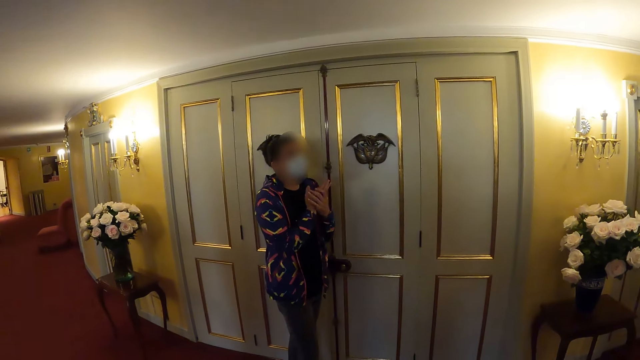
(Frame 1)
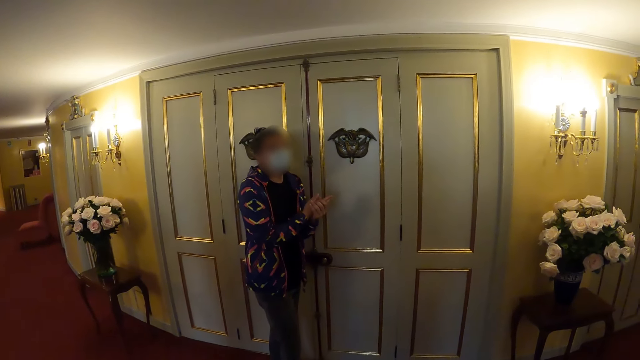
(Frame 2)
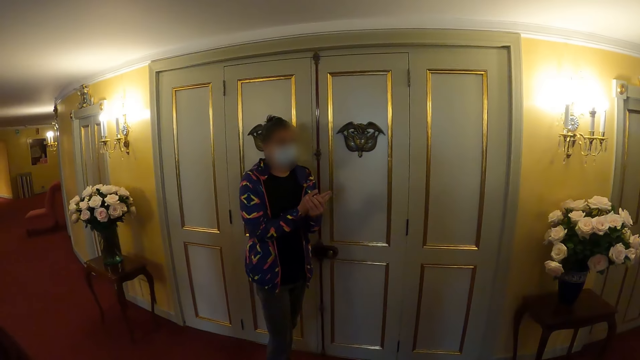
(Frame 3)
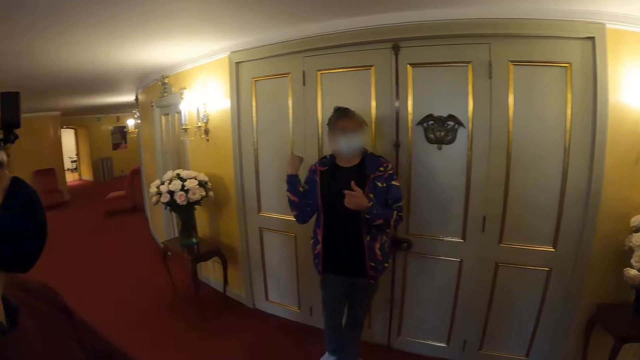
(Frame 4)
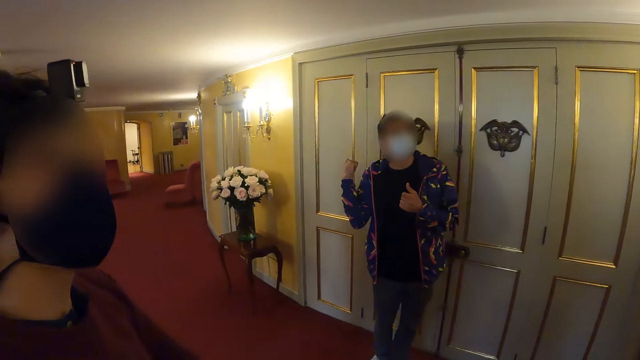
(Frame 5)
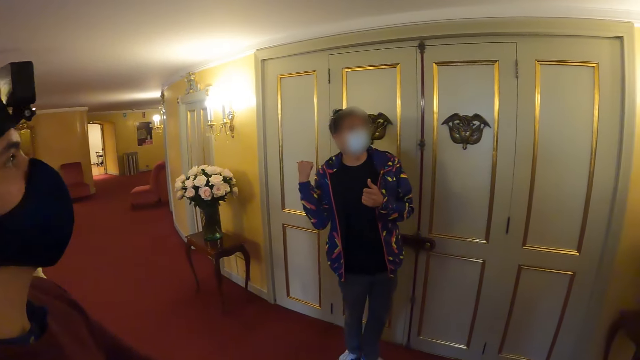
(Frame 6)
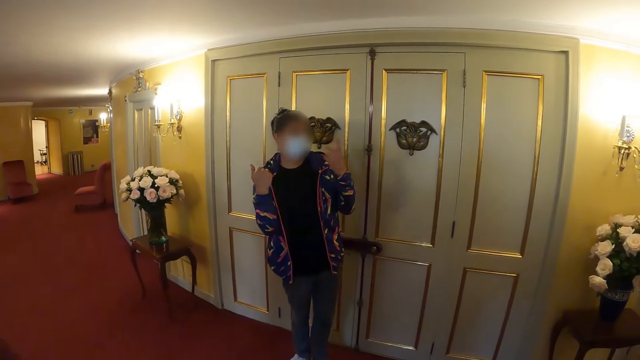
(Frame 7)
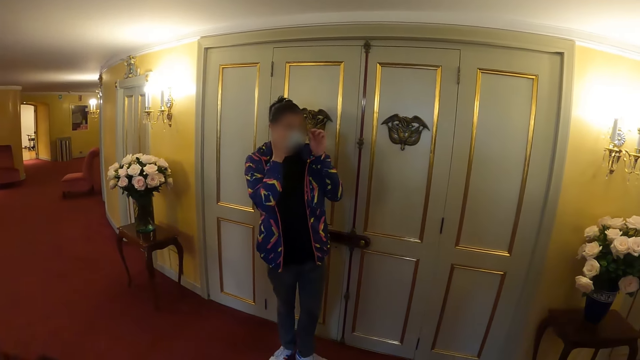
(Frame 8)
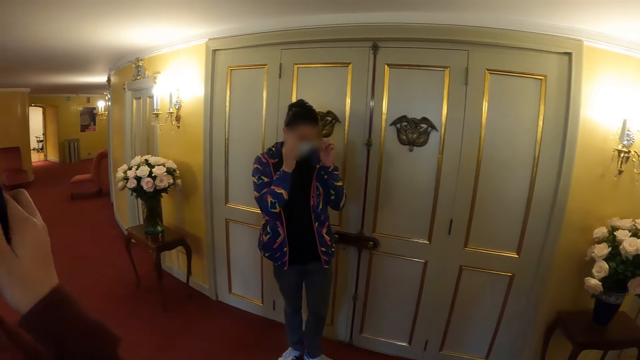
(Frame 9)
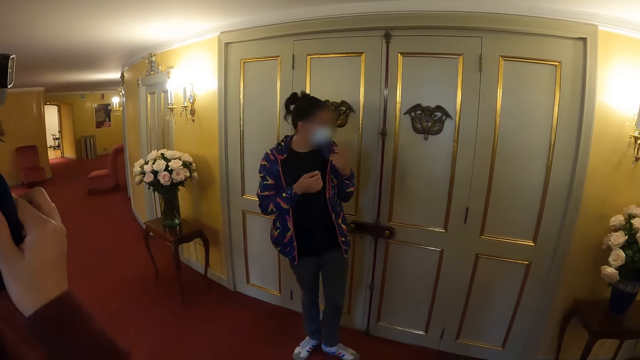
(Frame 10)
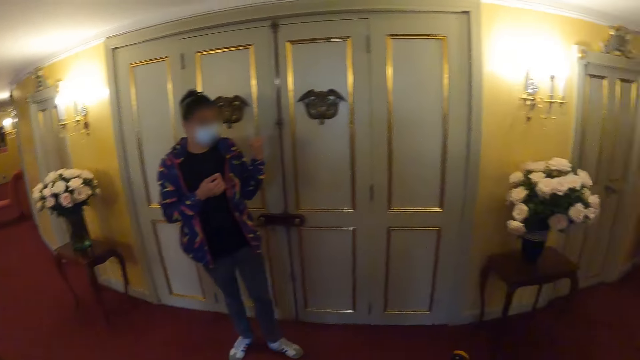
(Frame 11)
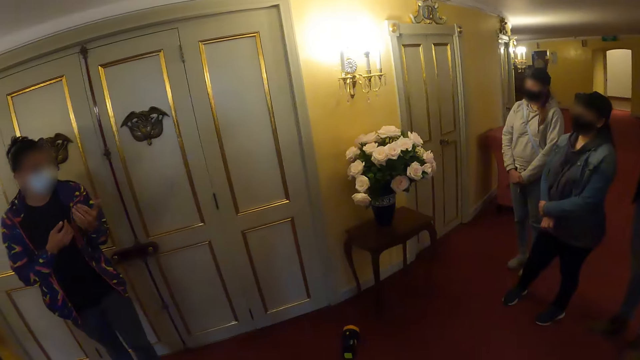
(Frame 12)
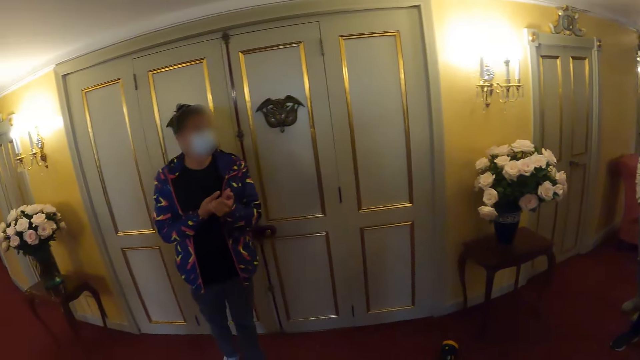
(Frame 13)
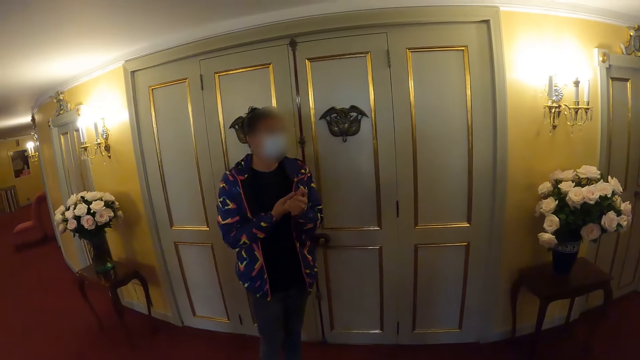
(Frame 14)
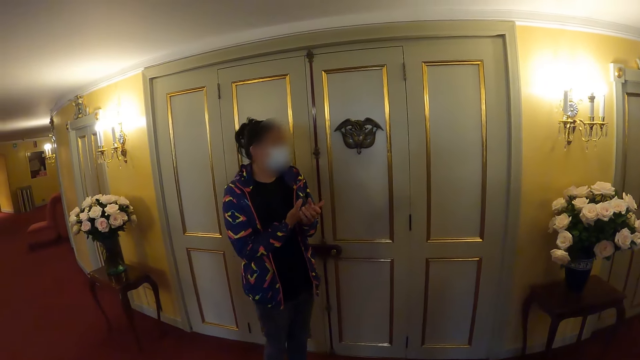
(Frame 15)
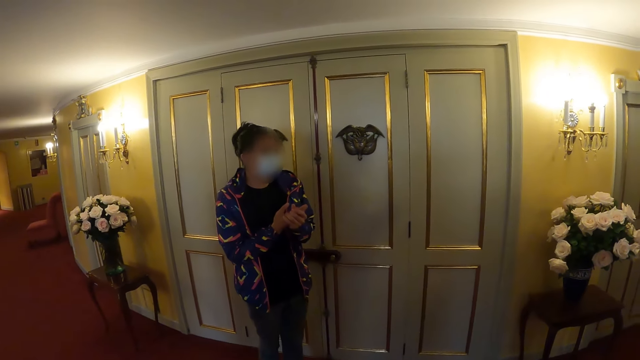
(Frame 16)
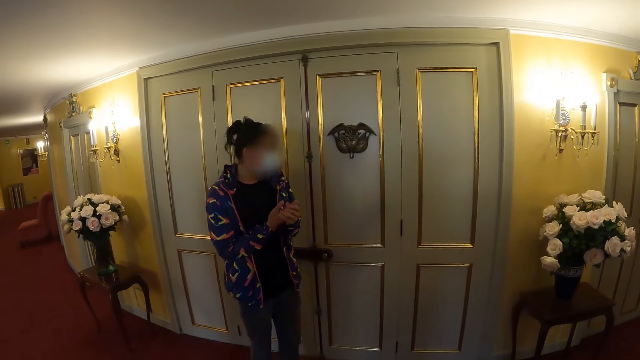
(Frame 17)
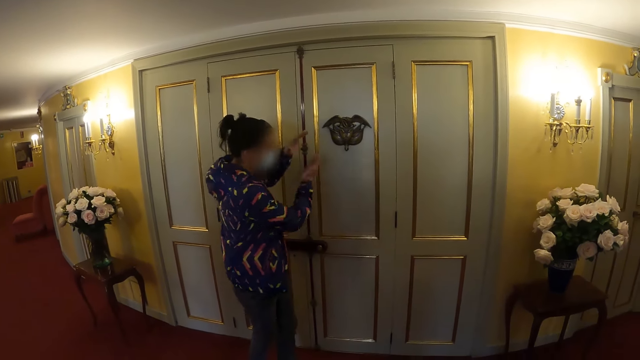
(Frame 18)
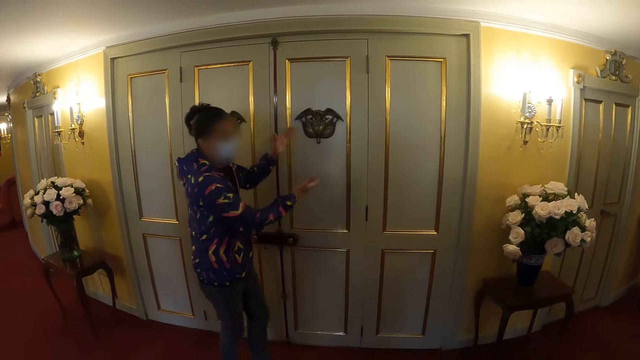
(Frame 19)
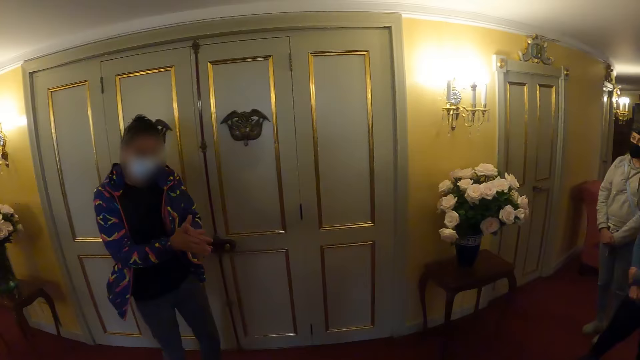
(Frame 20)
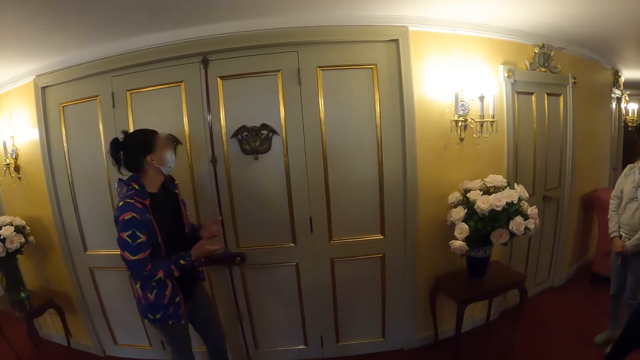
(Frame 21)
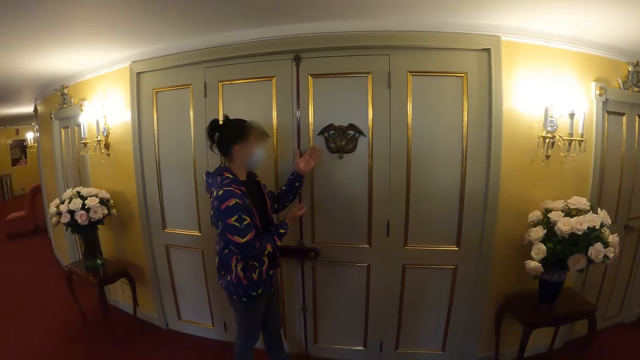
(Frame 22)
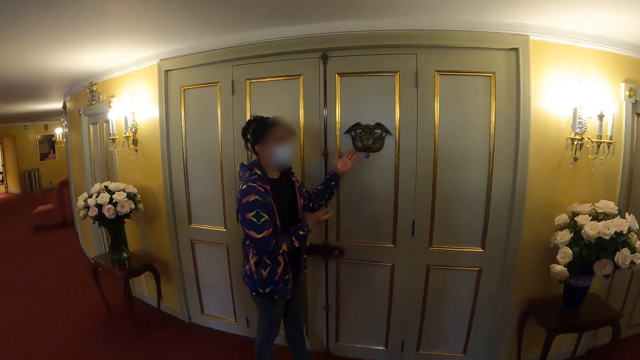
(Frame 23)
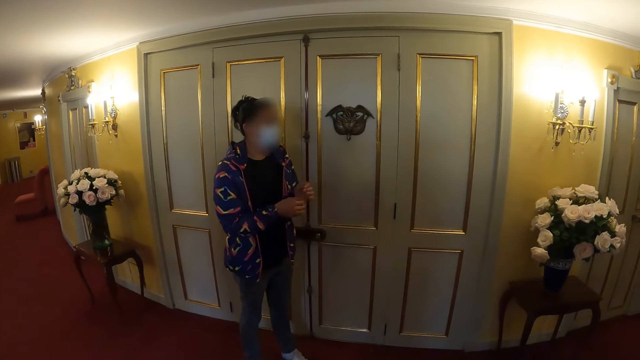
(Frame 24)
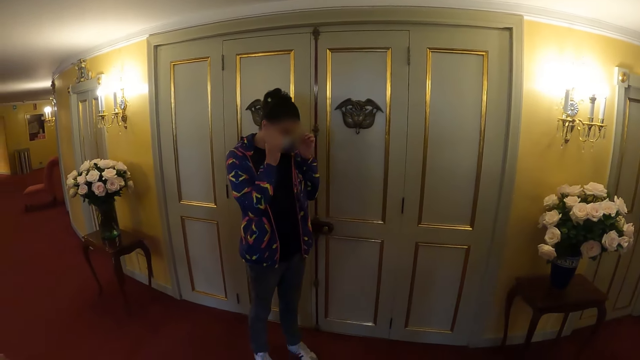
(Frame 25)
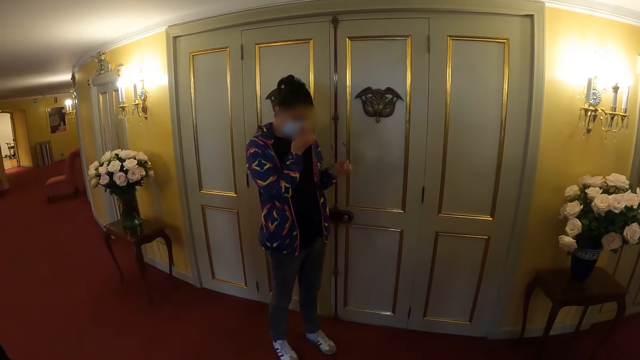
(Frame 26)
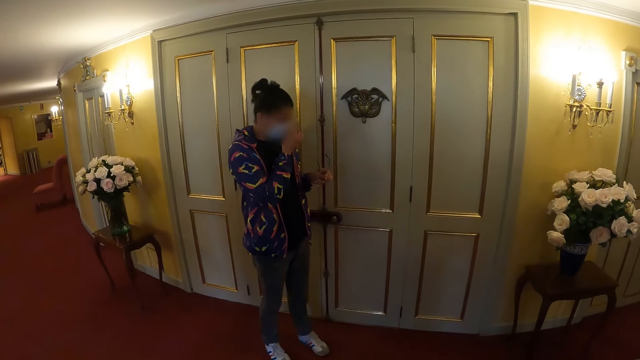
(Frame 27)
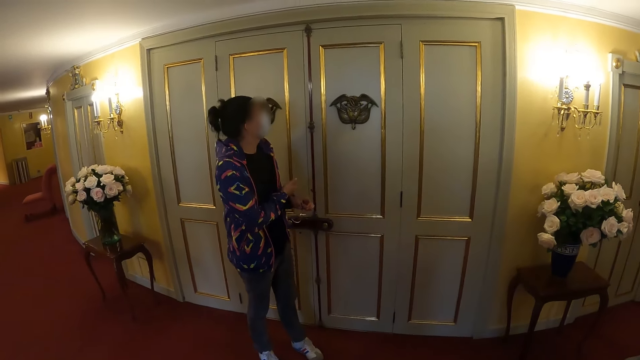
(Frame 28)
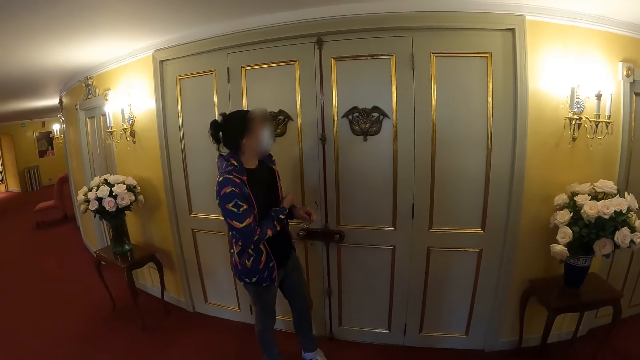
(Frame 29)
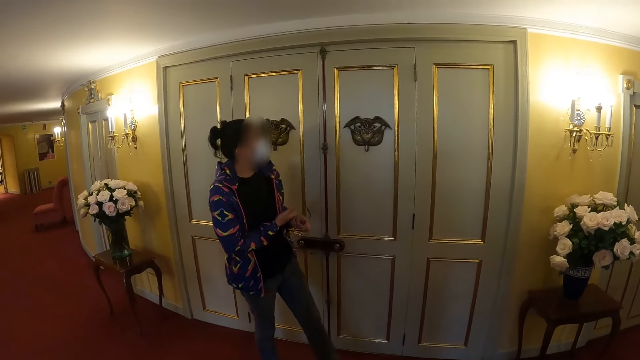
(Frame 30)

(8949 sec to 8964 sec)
A woman touches the glasses. A man touches a face mask. The woman adjusts her specs. She talks to other persons. The woman removes her specs.

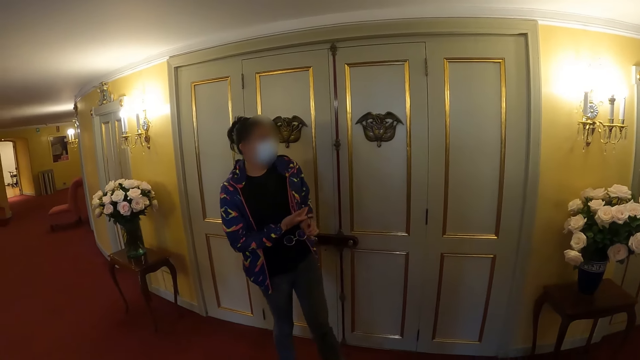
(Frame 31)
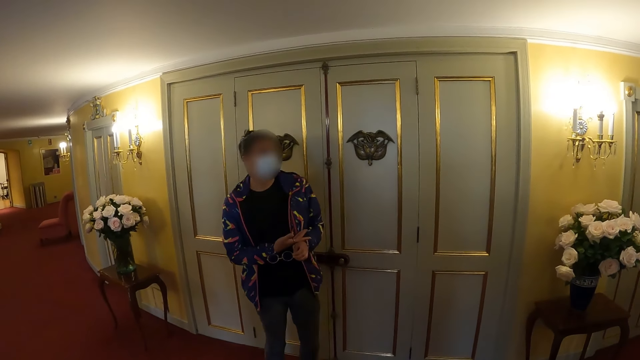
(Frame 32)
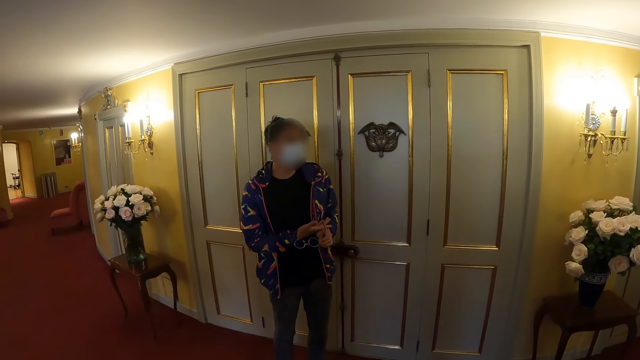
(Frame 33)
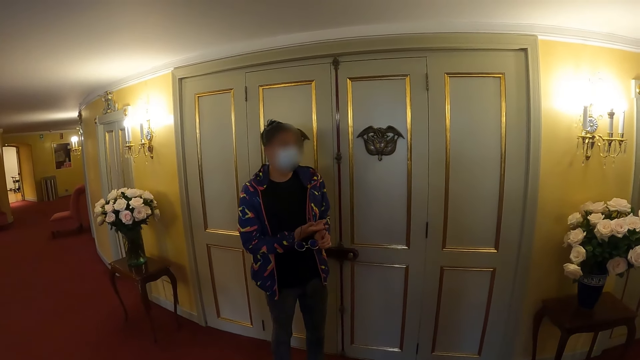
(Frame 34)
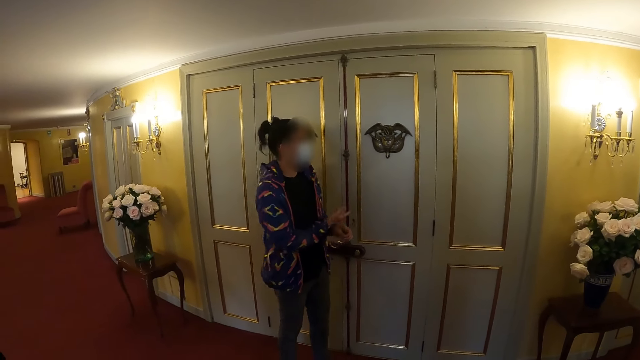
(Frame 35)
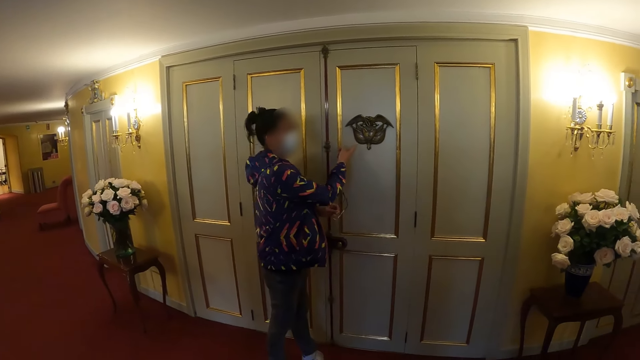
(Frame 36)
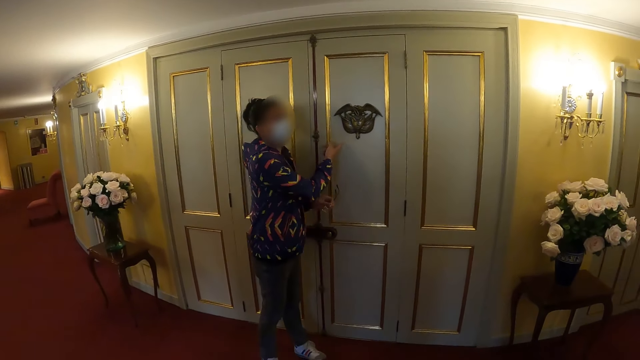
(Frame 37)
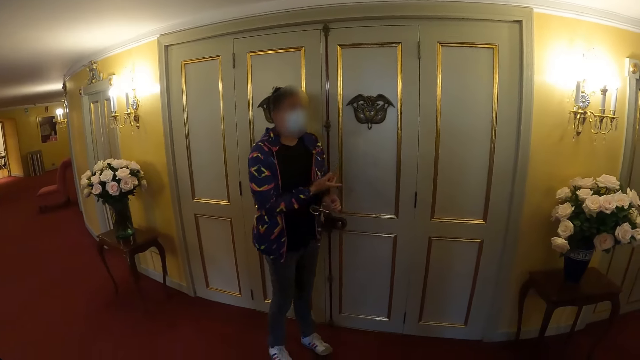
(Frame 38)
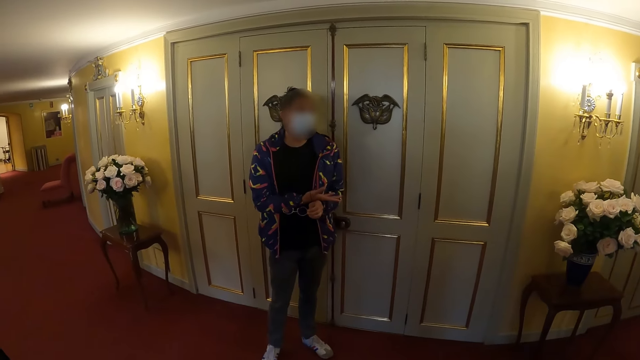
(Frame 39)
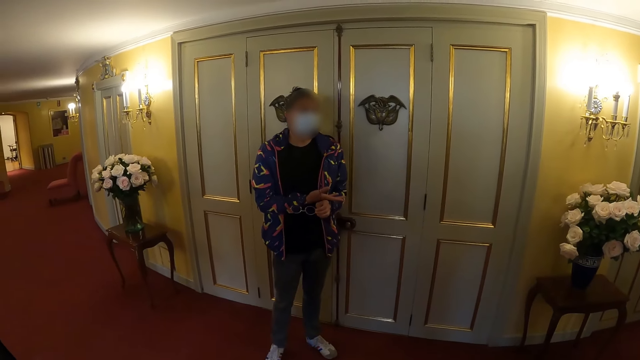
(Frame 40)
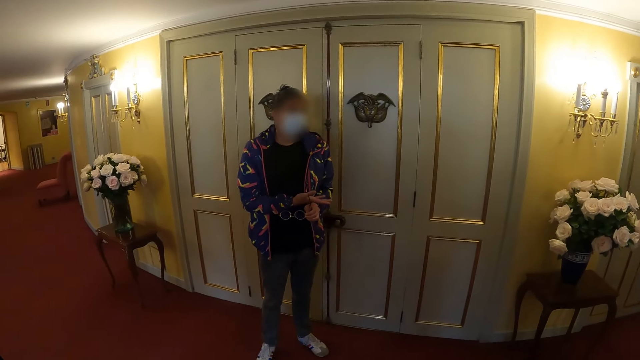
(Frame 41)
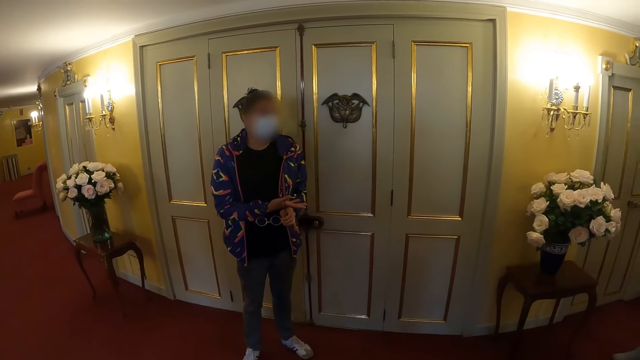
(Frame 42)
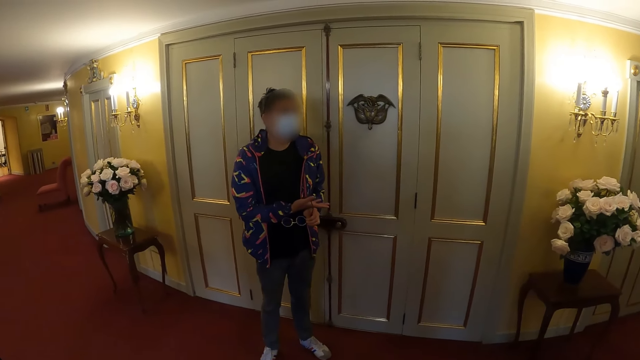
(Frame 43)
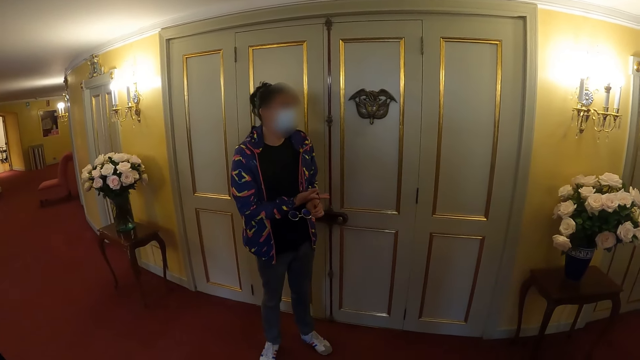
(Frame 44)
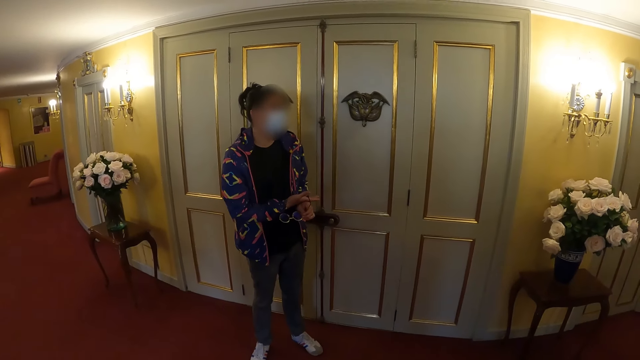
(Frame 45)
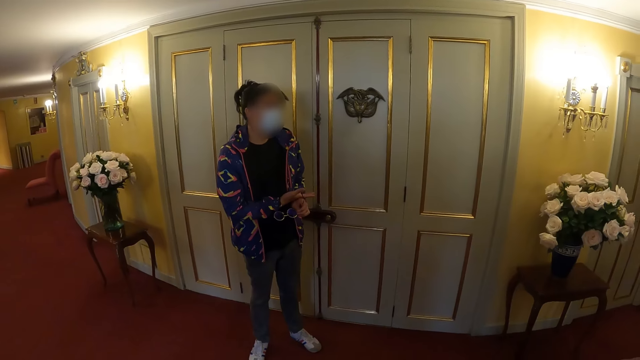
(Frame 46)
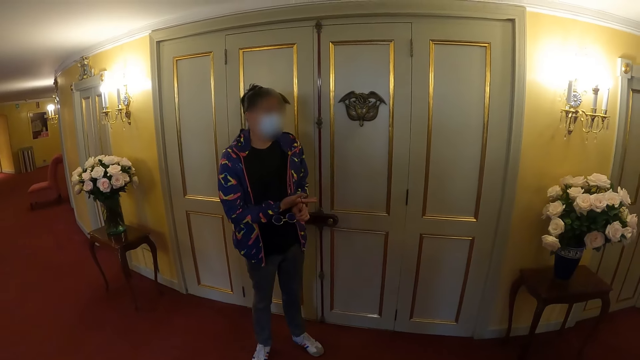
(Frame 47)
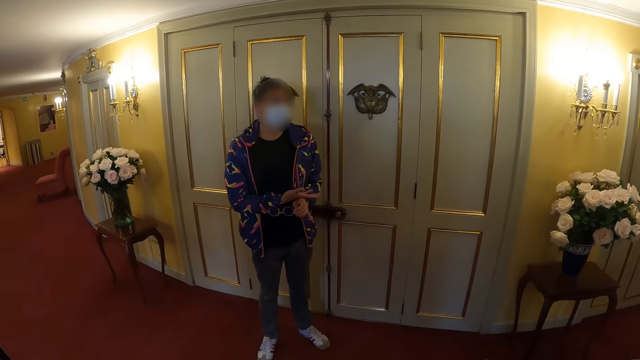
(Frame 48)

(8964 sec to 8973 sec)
The woman talks to other persons.
